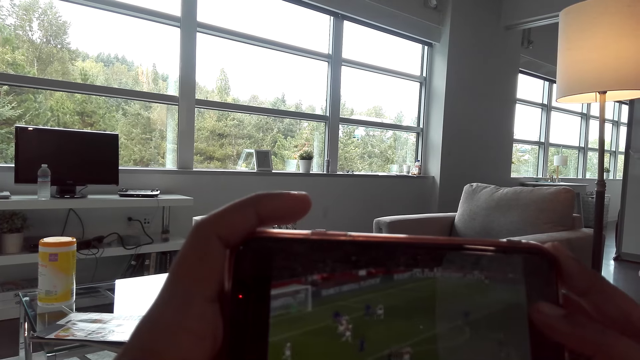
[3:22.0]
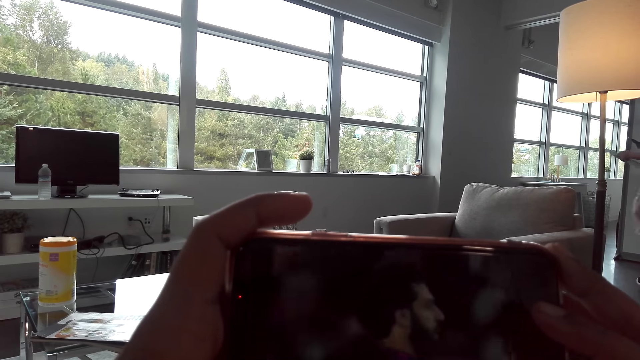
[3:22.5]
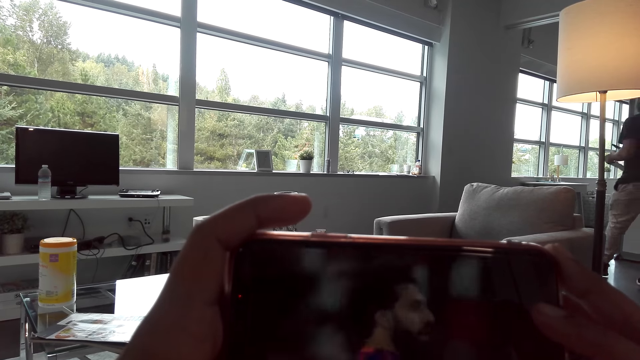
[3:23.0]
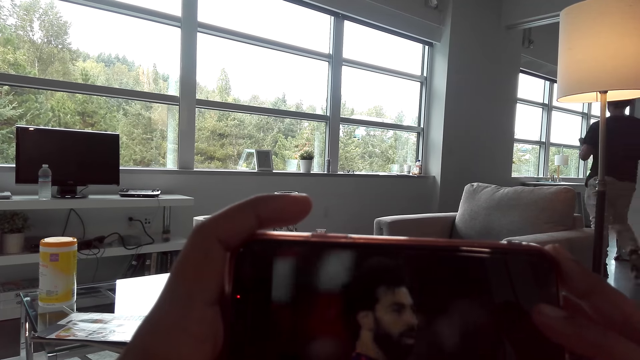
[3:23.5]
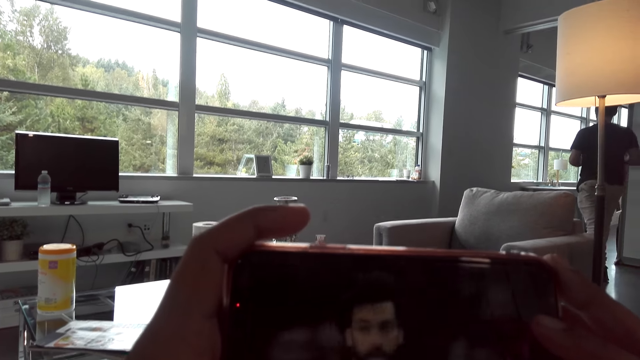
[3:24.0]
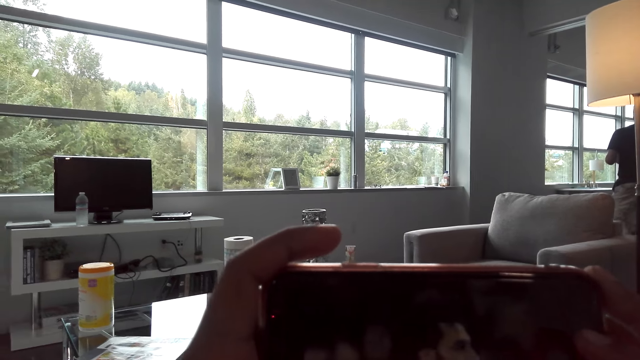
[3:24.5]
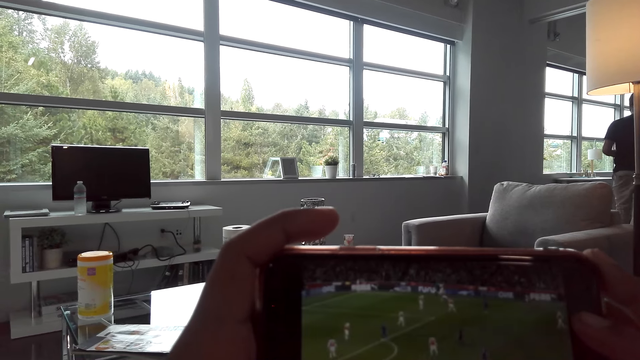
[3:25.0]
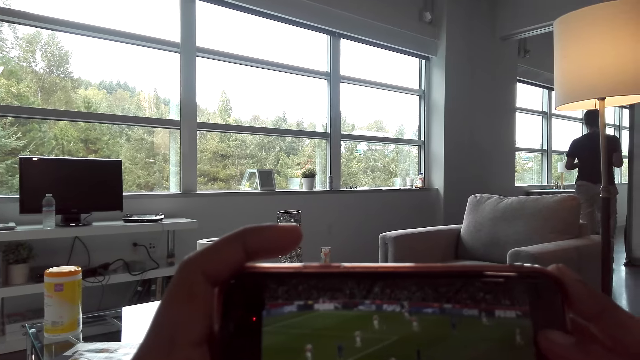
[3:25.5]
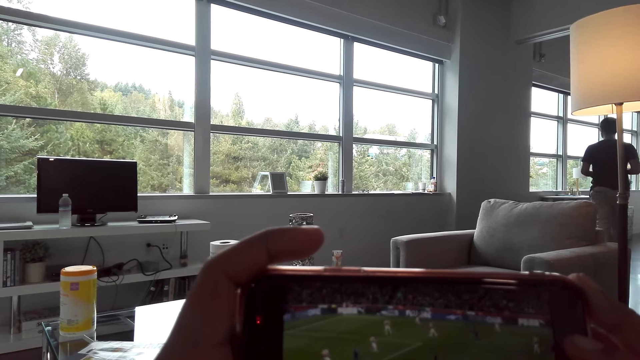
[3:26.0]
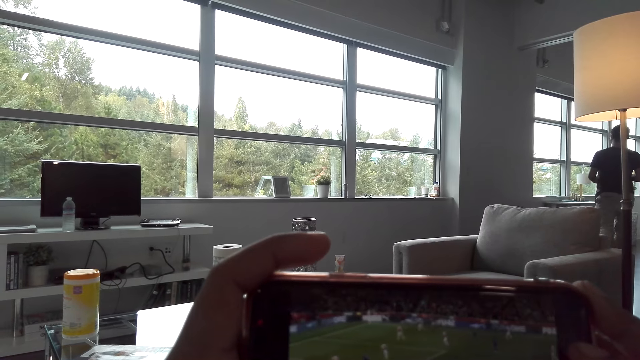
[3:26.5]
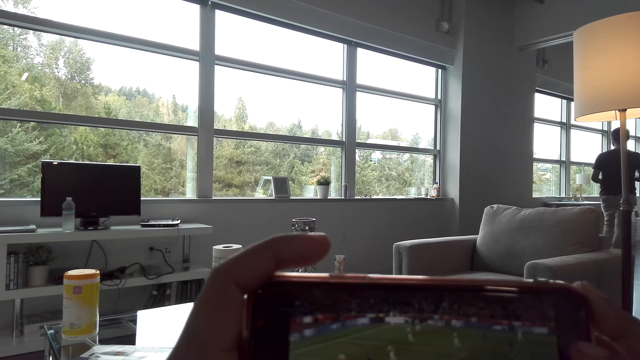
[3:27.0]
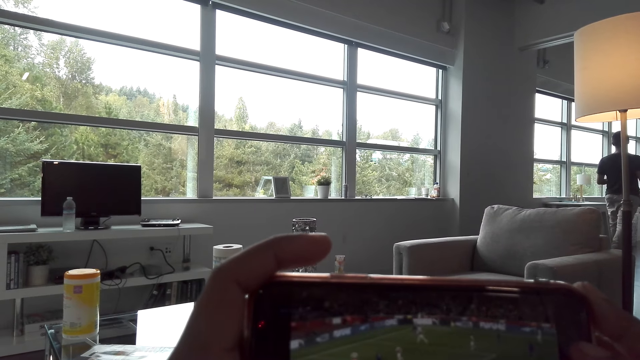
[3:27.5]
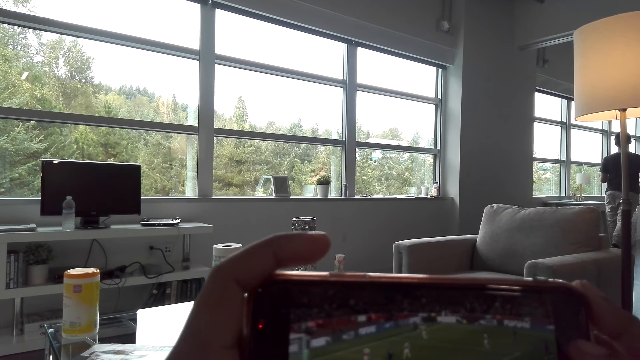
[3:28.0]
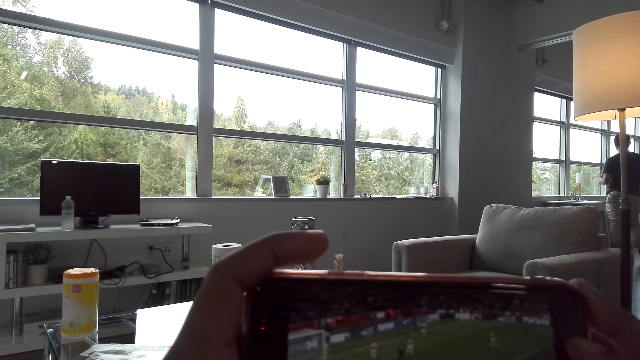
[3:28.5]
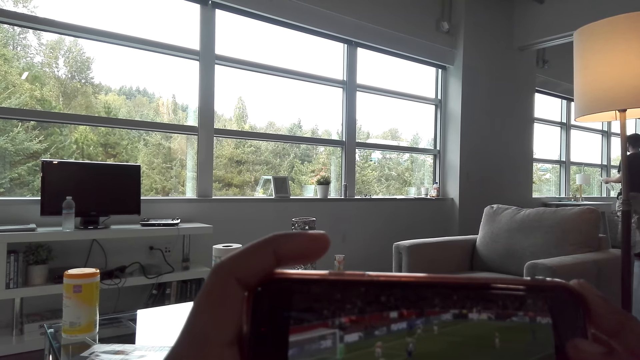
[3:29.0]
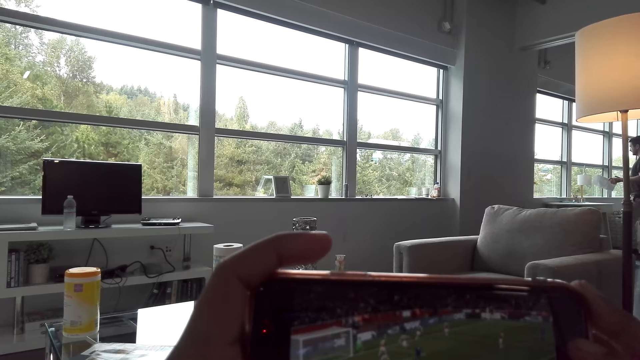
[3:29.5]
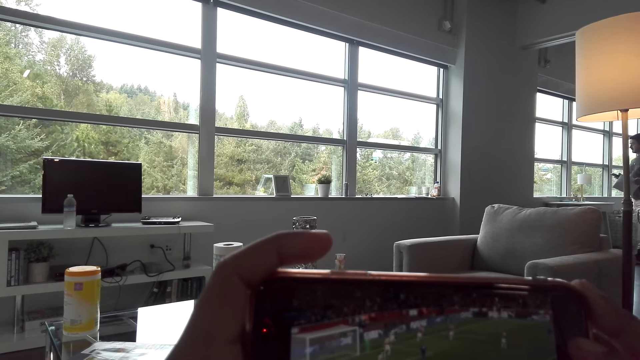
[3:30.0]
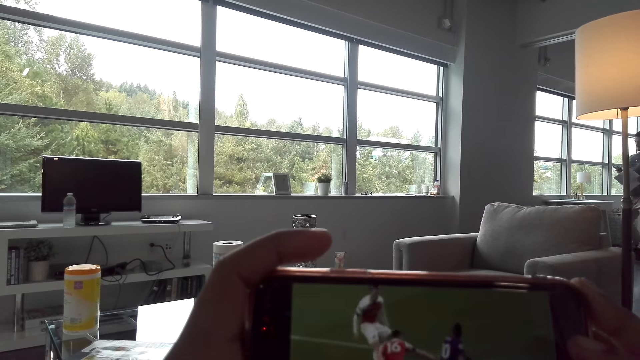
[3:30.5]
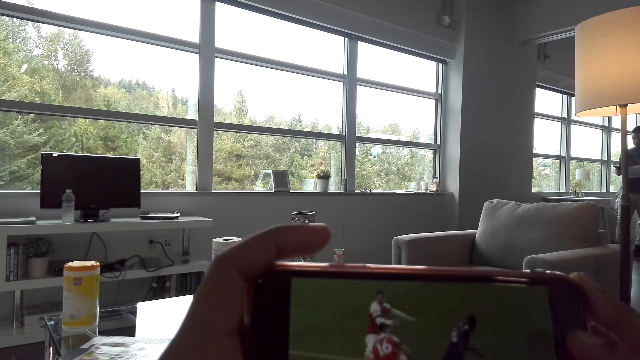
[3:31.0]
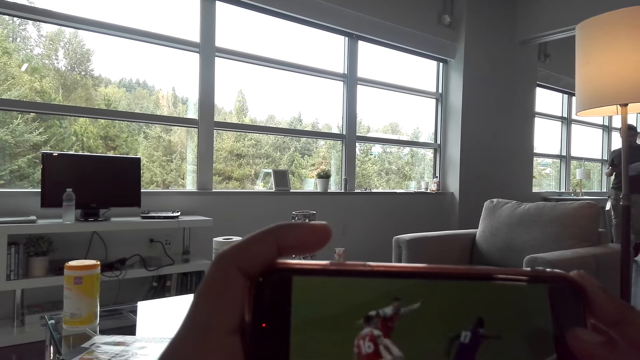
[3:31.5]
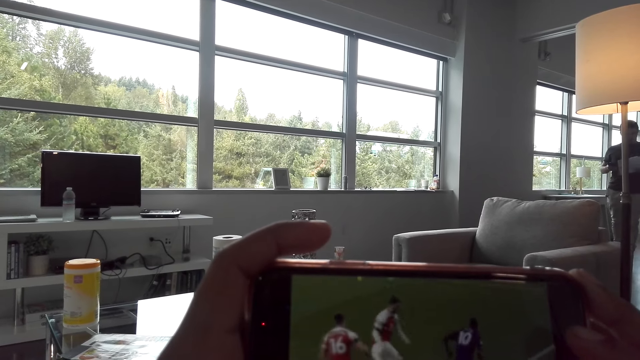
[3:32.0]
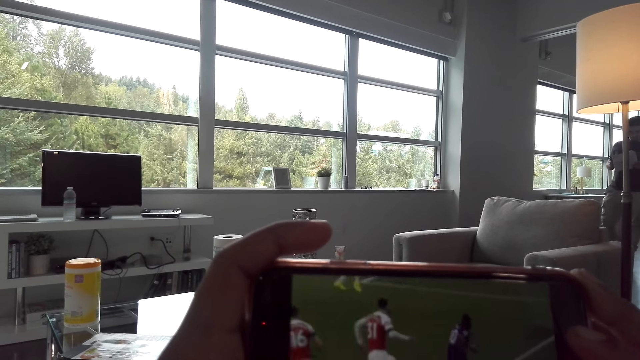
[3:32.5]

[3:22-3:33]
The camera wearer walks in the room. A person watches football on the mobile phone.

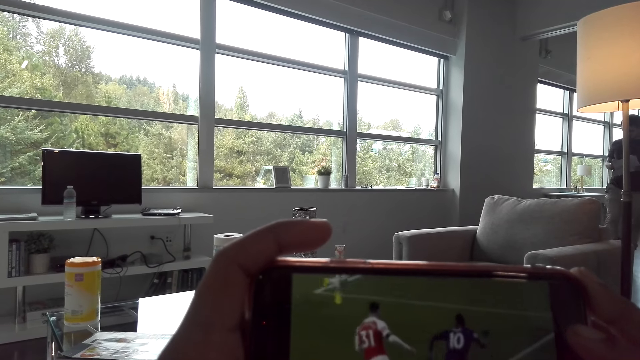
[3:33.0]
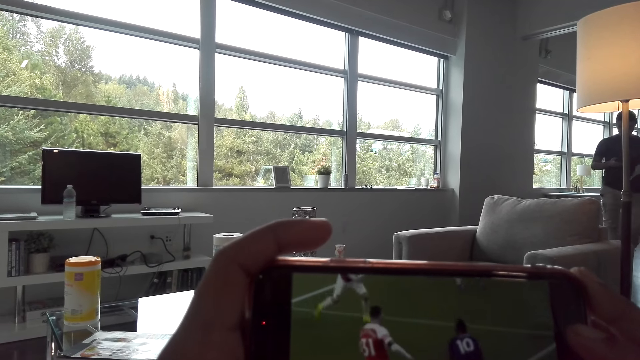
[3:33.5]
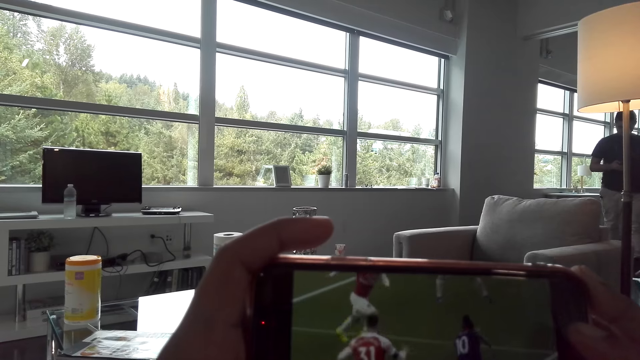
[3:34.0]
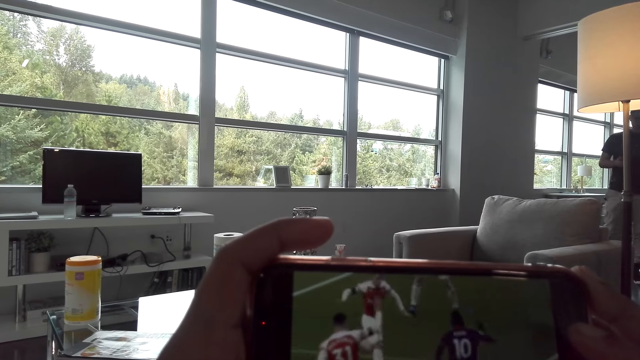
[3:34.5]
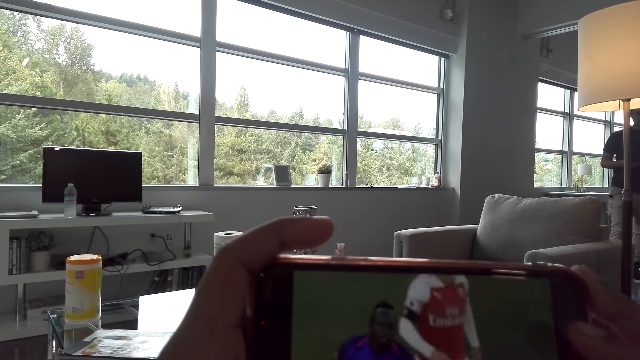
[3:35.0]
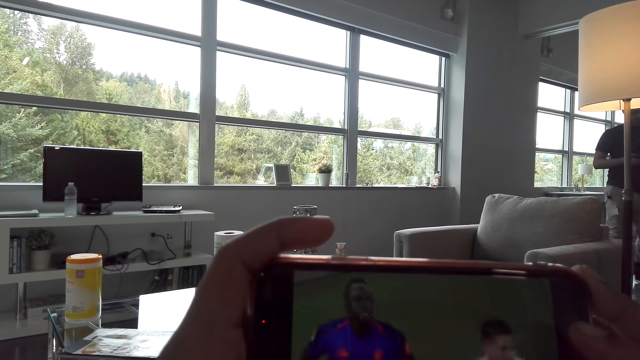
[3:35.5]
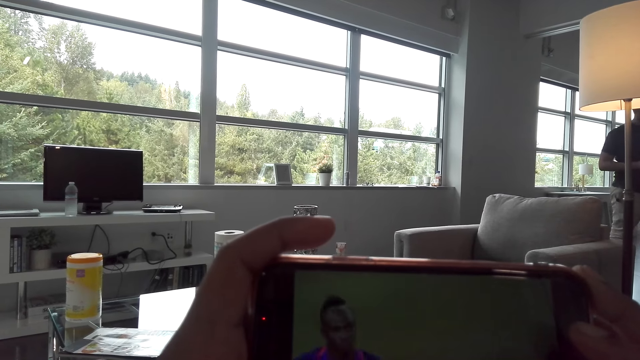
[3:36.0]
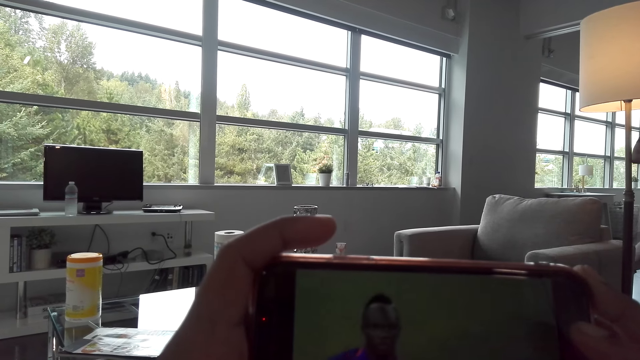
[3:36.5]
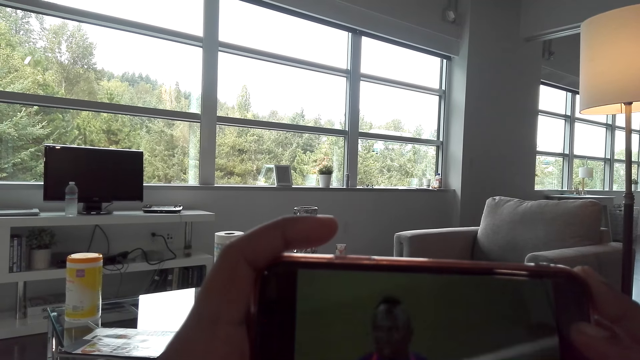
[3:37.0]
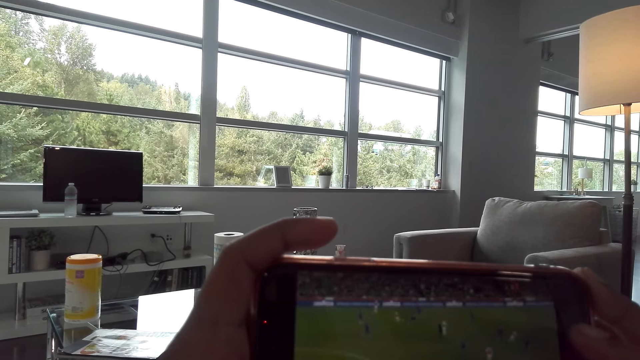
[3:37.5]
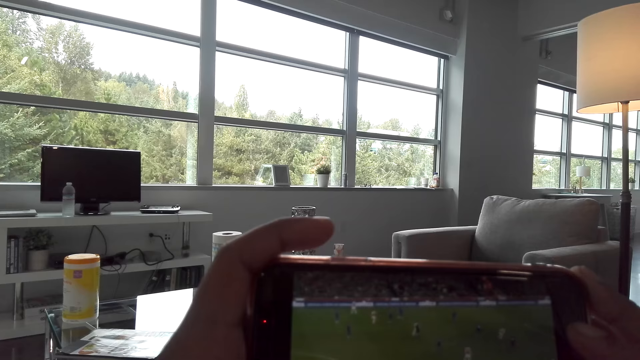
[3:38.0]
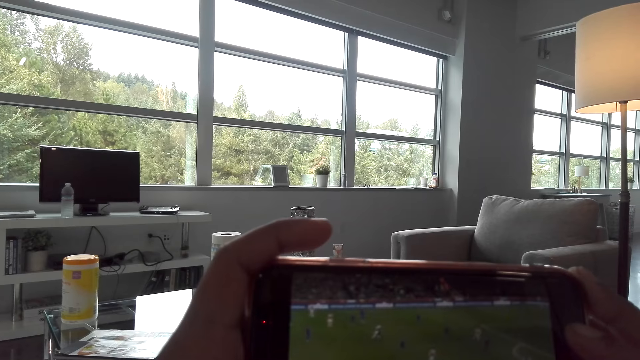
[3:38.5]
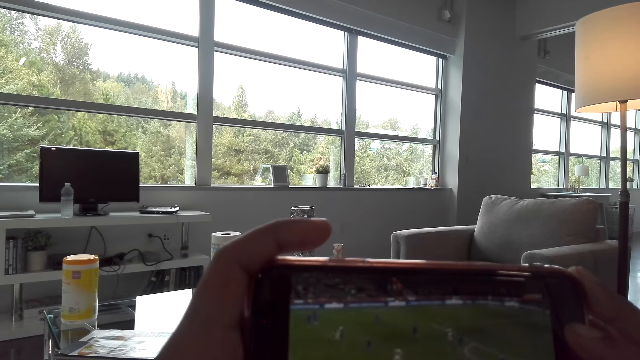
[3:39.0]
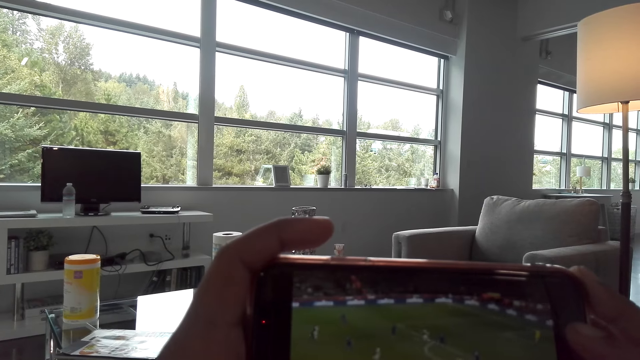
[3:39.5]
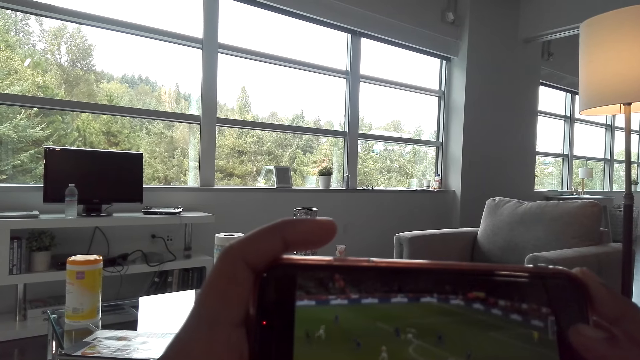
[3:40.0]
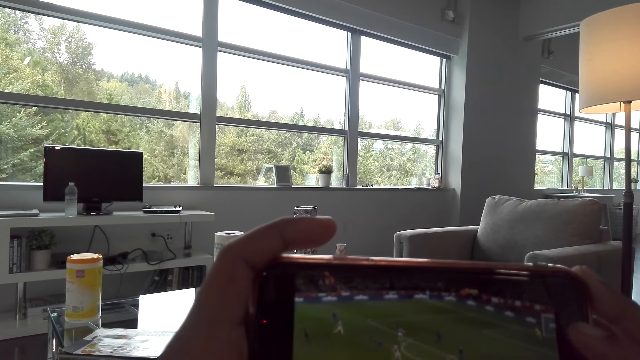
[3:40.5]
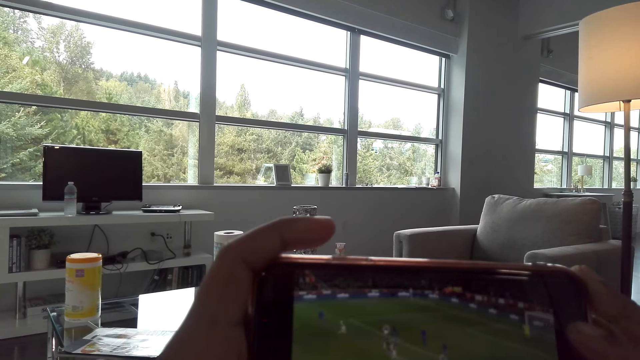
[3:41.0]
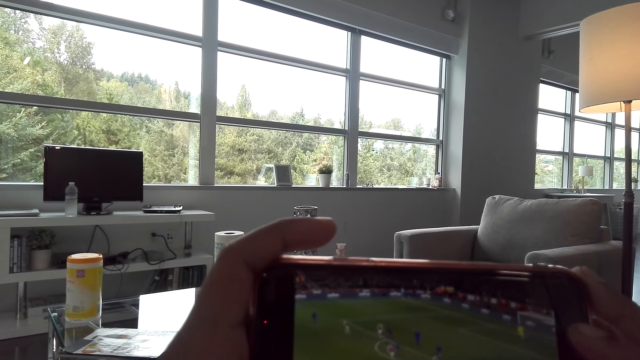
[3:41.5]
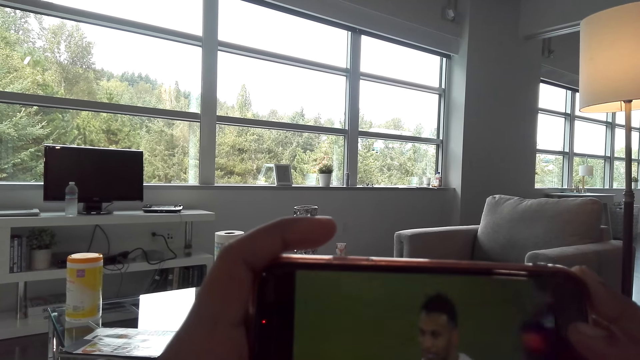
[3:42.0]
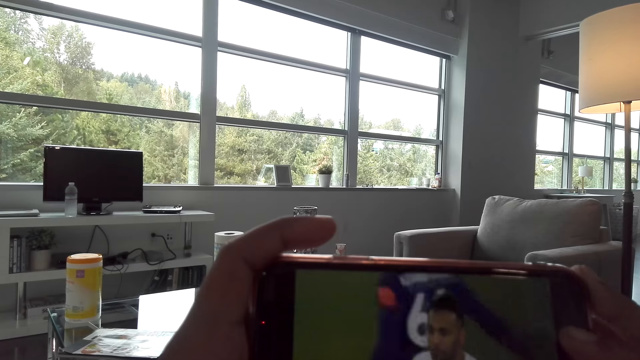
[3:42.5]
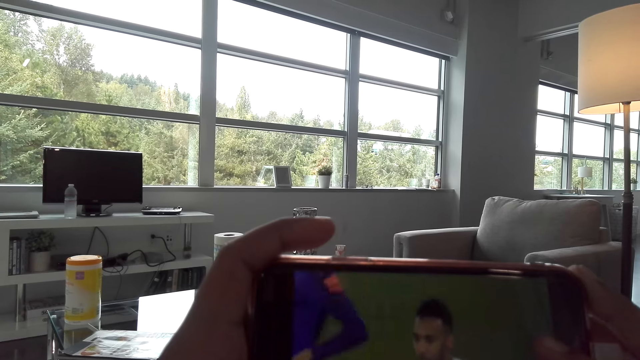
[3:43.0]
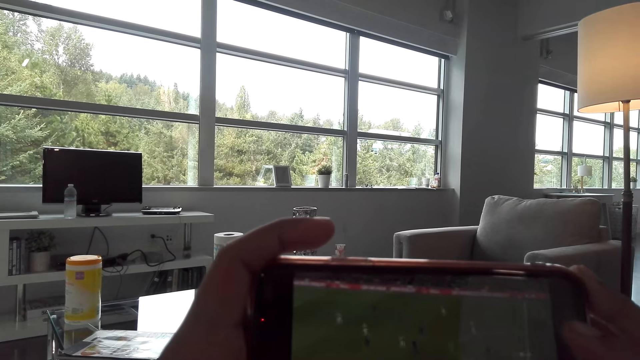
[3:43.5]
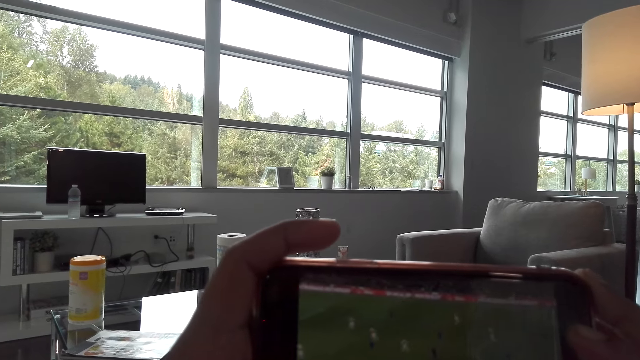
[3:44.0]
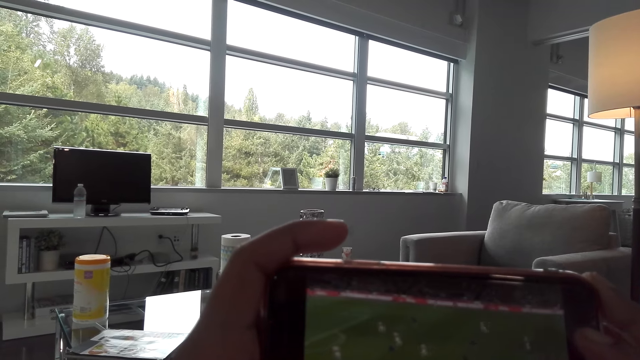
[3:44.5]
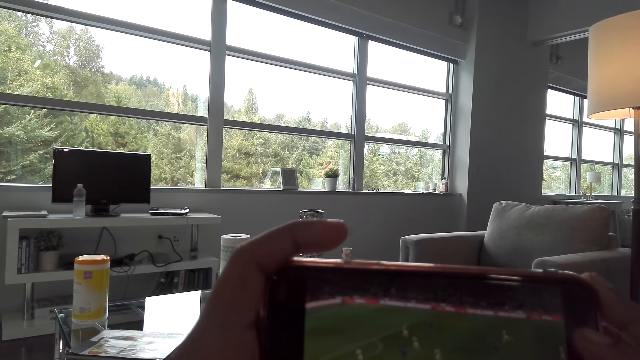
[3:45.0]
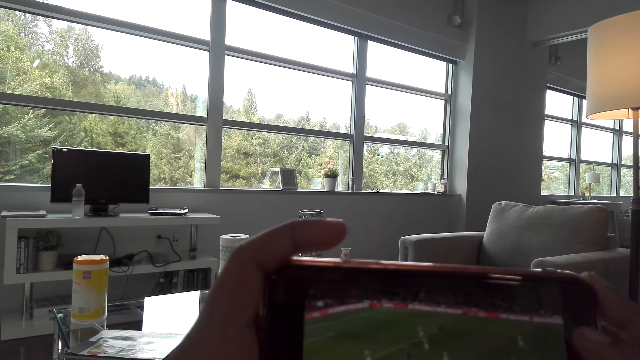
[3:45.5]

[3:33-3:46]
The camera wearer walks in the room. A person watches football on the mobile phone.
